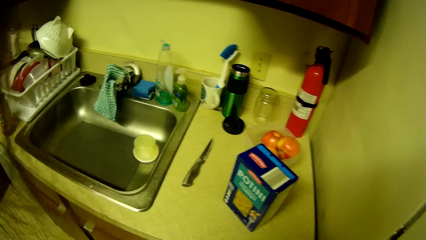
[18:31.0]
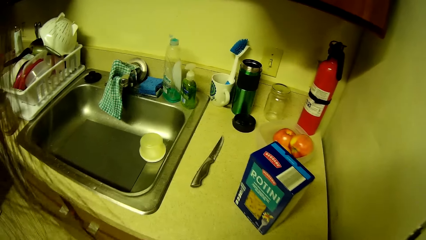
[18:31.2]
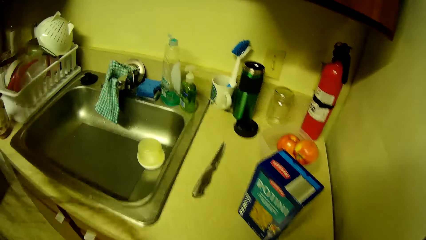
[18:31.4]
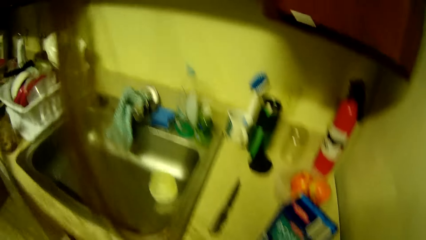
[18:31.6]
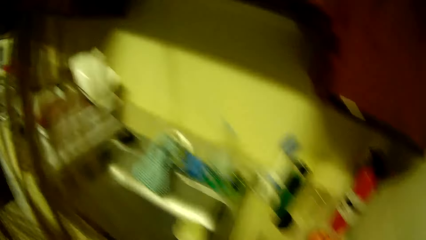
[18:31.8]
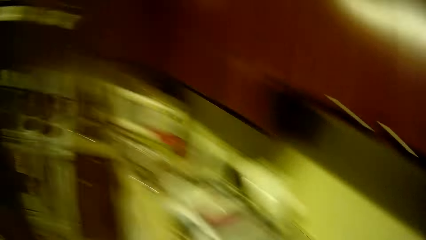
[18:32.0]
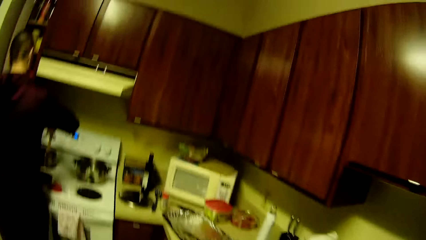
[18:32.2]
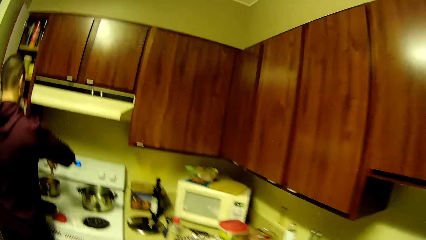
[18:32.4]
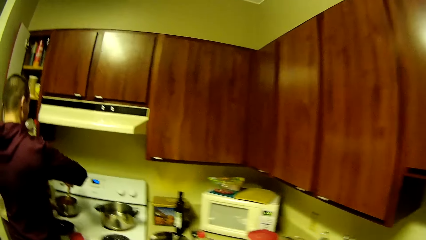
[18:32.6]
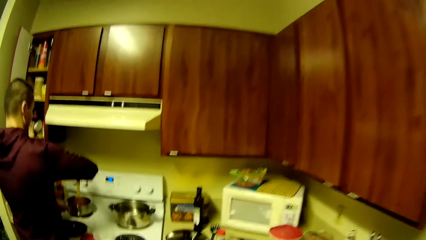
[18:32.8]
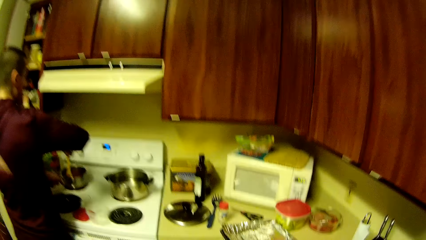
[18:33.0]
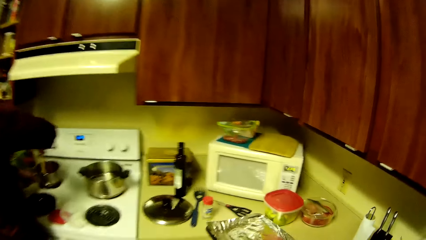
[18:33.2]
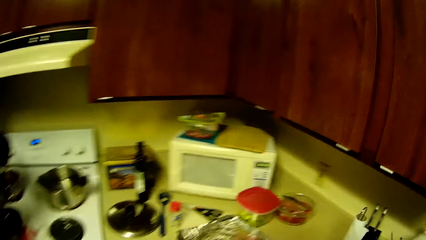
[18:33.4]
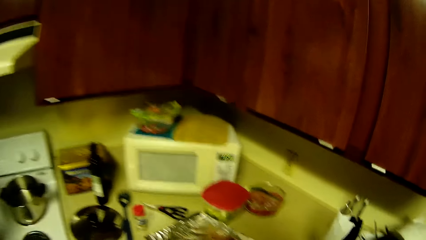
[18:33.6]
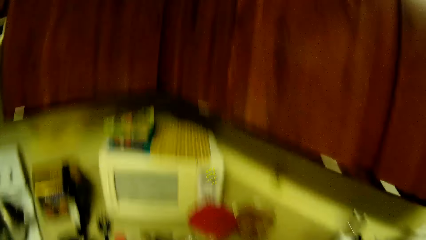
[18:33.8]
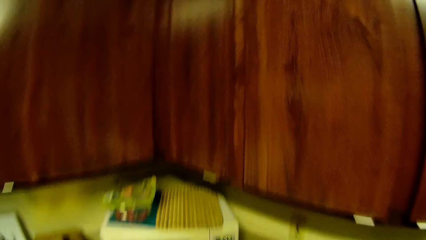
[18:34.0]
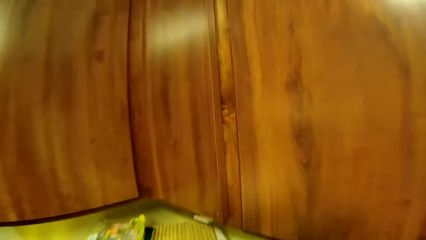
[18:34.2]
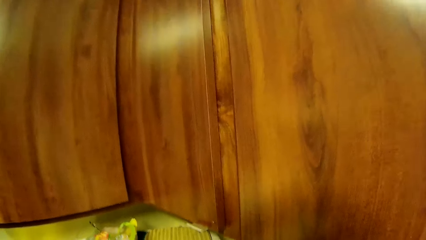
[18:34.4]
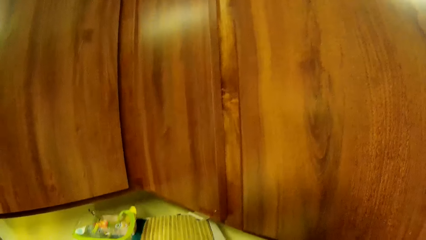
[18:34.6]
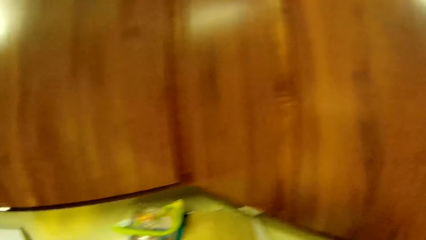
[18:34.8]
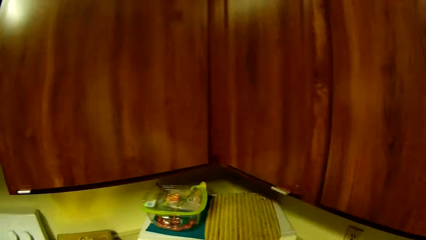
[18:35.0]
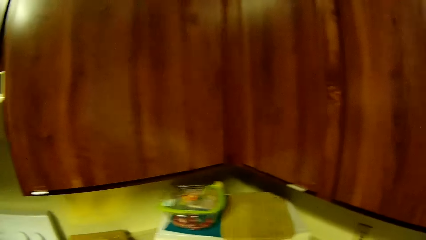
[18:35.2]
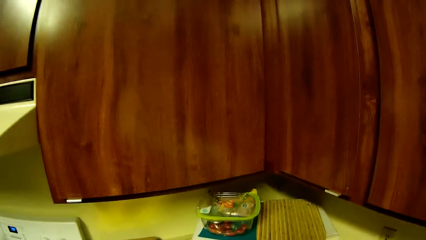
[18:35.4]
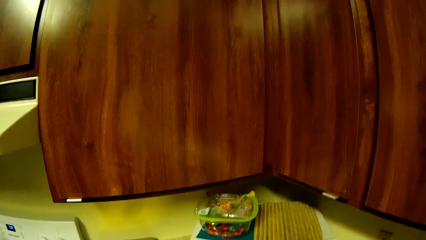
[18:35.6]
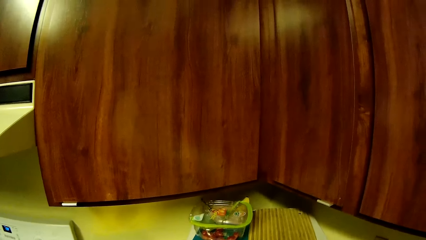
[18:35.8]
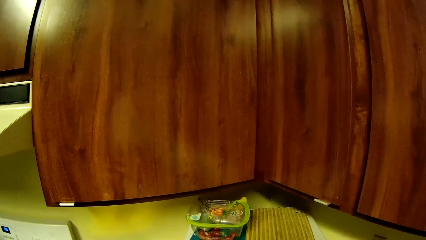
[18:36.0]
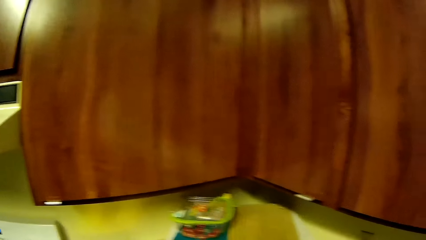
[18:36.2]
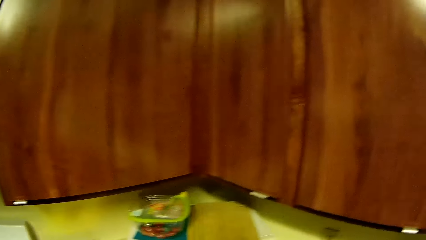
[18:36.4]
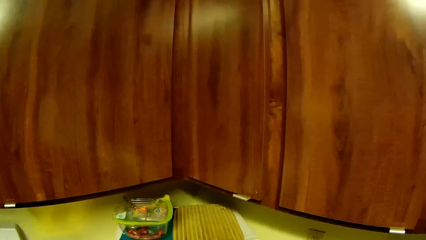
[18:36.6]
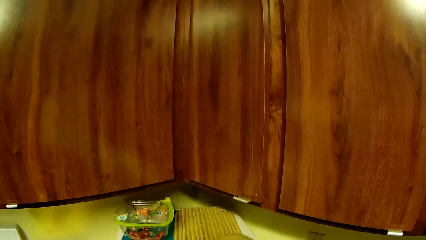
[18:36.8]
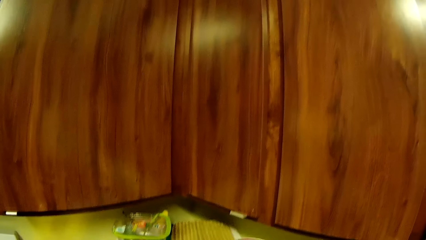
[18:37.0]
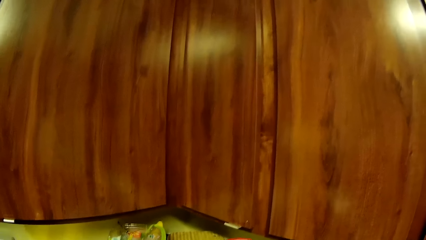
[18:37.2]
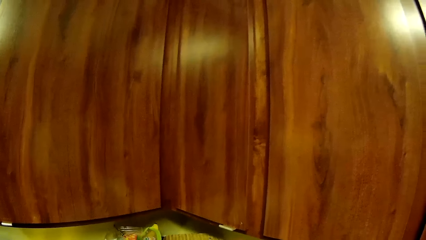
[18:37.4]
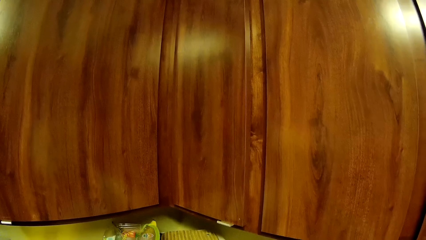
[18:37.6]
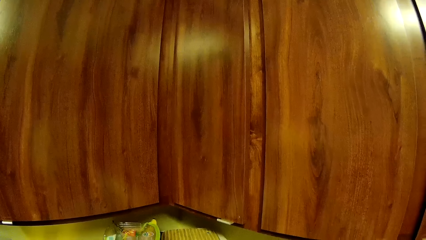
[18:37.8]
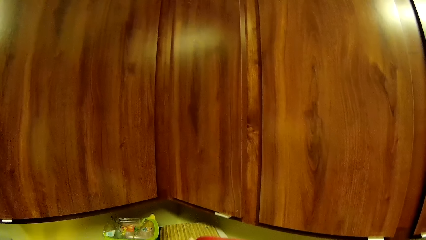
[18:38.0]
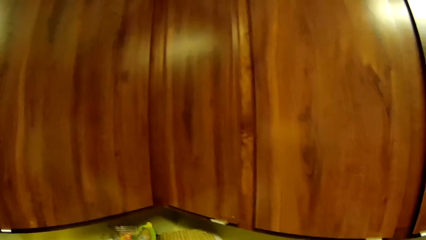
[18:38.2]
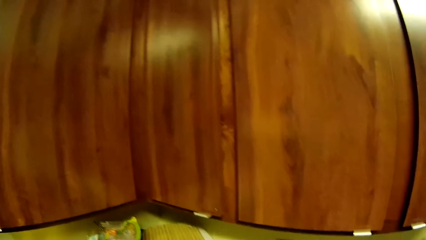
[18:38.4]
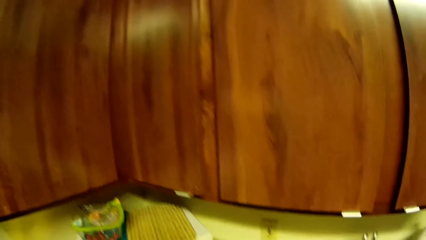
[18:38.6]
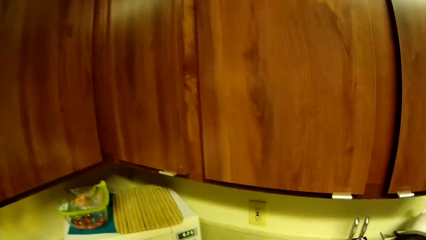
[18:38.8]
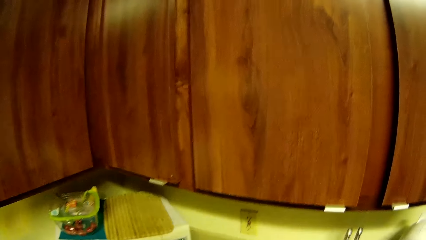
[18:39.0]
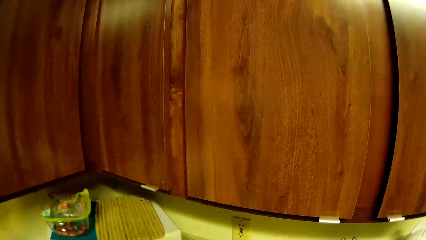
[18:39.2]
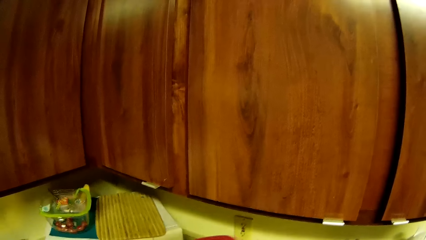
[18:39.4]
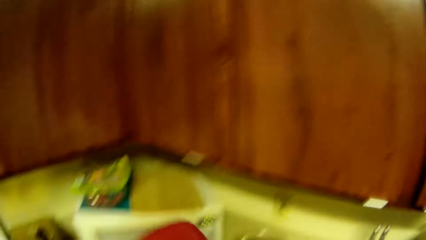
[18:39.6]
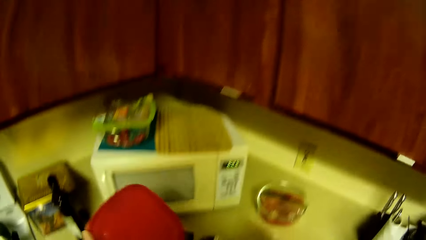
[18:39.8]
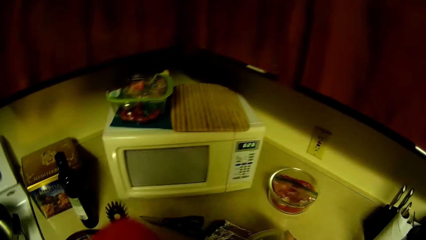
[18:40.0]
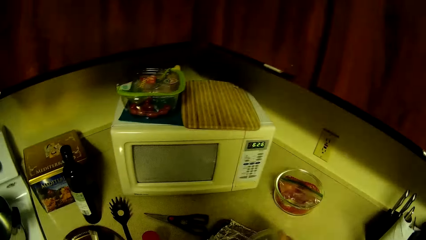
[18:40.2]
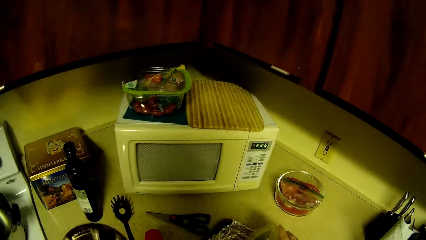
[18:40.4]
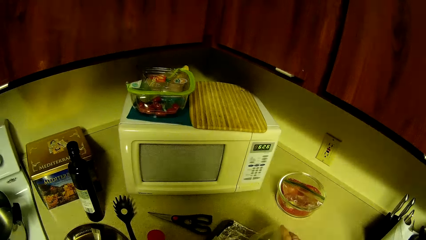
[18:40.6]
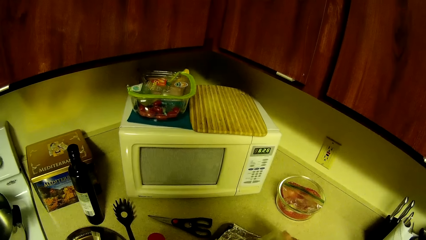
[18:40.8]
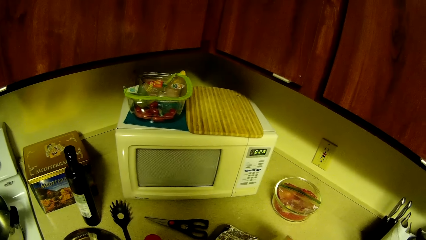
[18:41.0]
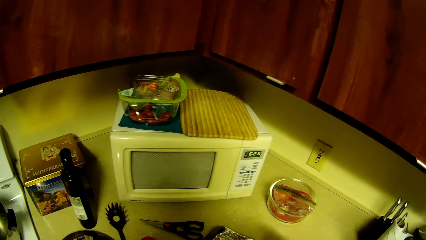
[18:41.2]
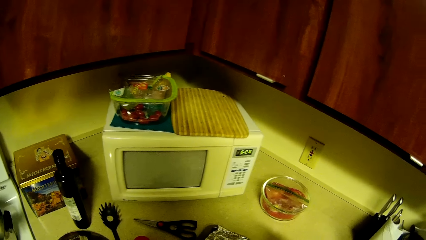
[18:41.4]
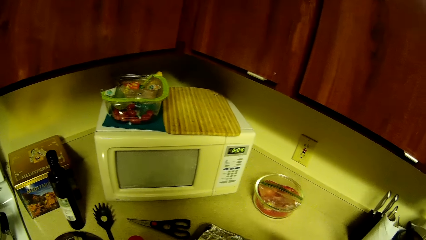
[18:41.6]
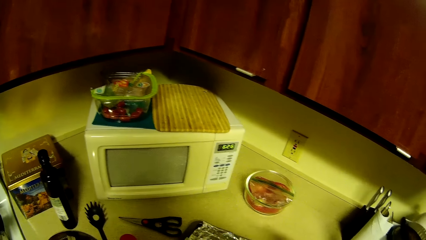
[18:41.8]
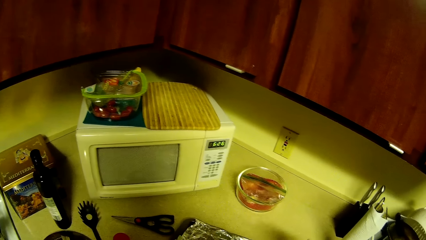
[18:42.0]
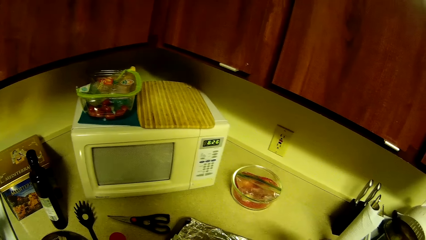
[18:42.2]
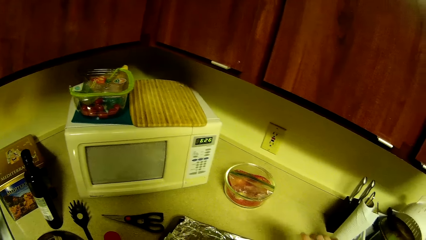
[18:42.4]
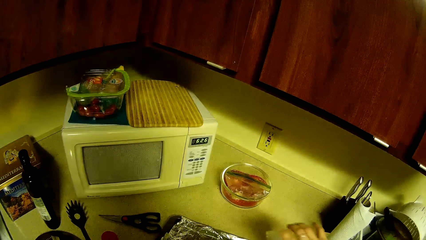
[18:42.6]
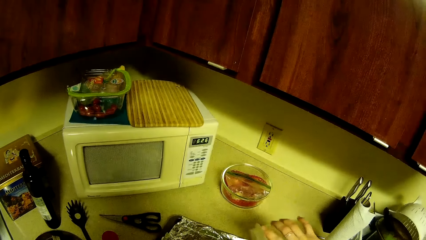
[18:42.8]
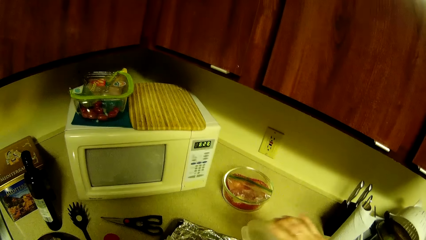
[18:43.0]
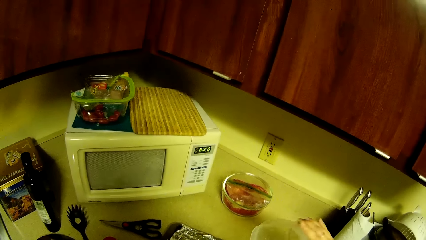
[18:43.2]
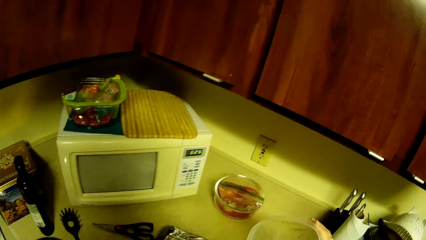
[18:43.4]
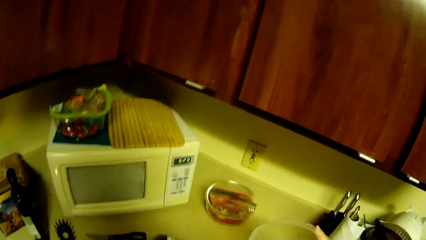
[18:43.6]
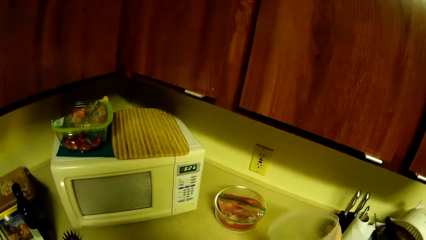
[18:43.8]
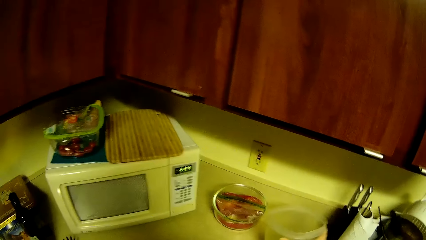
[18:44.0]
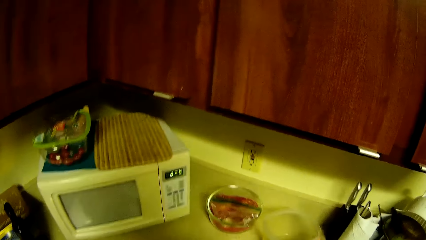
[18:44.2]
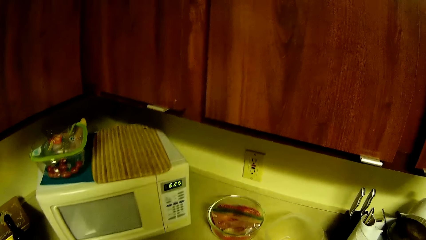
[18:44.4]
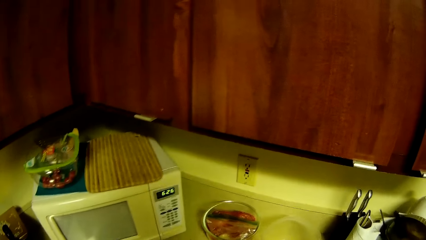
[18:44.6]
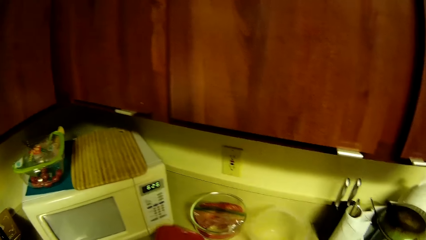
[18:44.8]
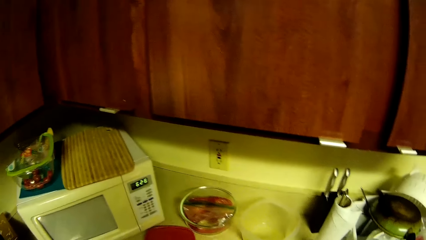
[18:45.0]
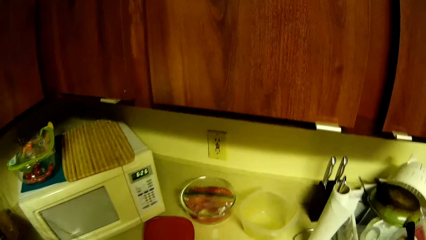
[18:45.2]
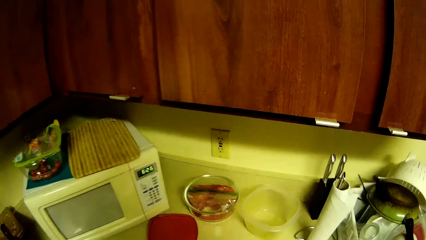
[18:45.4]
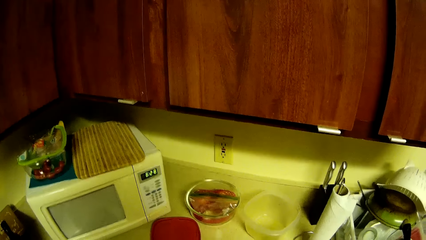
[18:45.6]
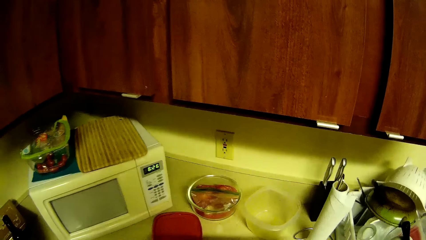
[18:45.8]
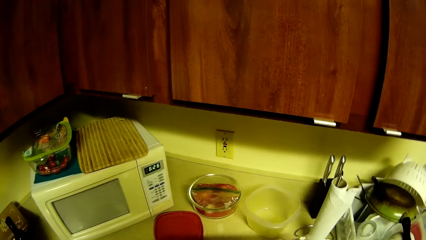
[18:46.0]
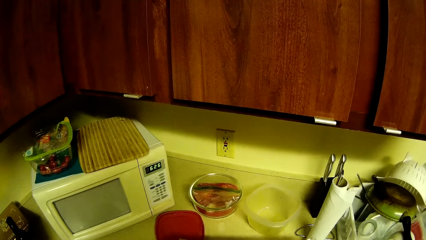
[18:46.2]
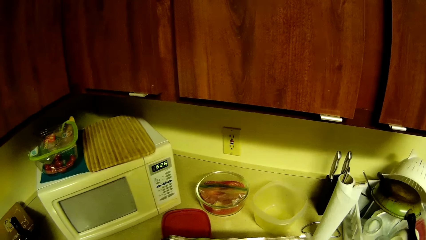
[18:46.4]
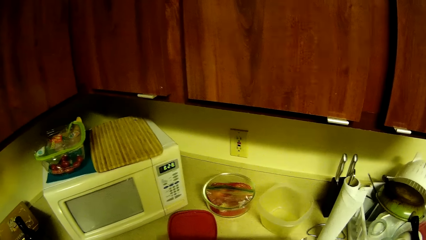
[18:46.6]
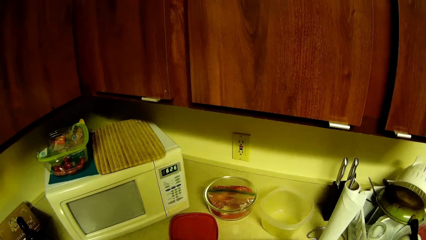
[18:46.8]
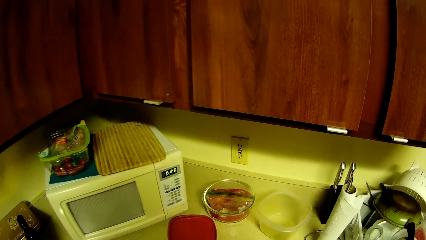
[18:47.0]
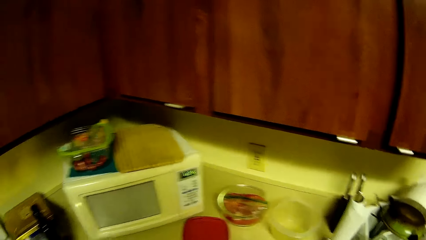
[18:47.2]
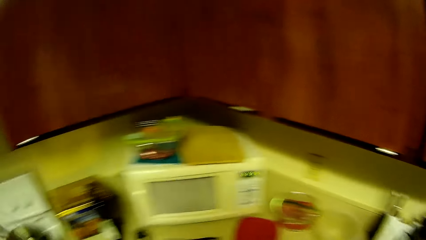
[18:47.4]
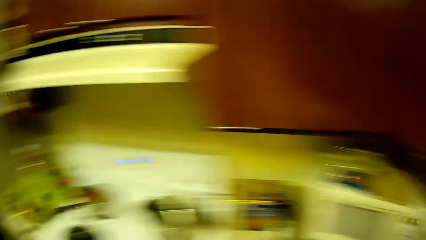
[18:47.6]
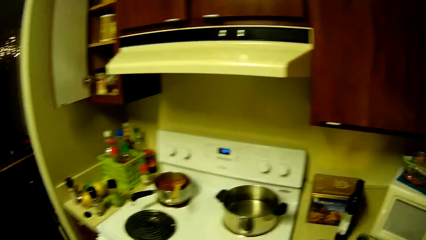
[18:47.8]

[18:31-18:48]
A man cooks the food. The camera wearer looks around the kitchen. She pours powder from a container on the foil sheet with her right hand. She places the container on the kitchen table.
